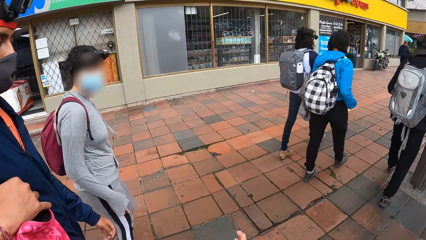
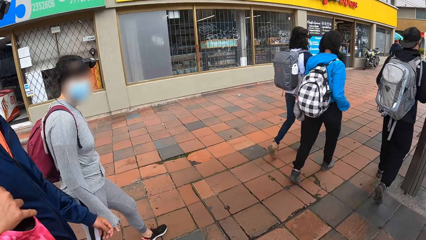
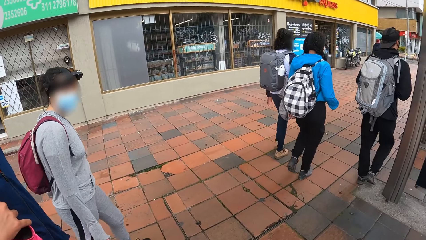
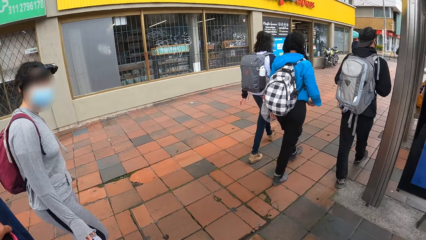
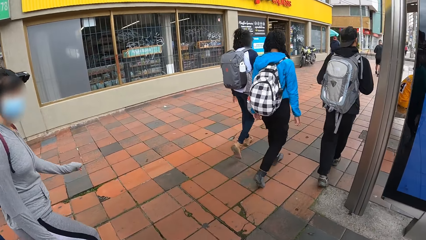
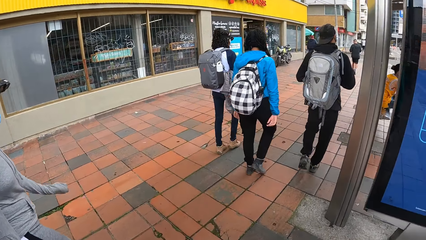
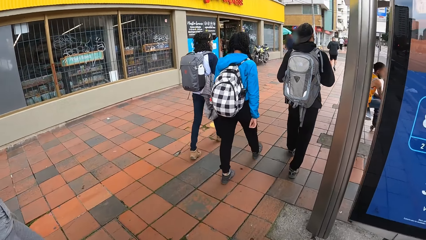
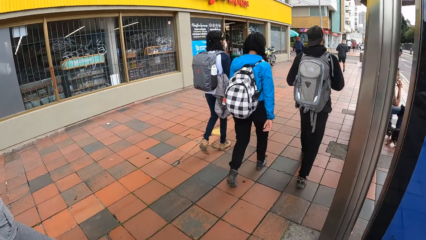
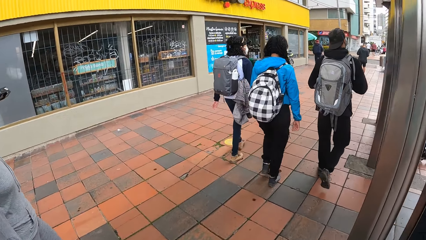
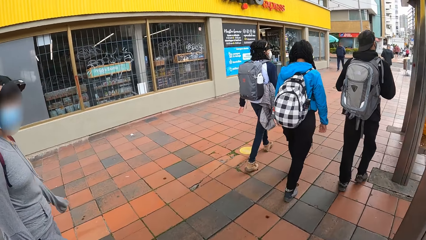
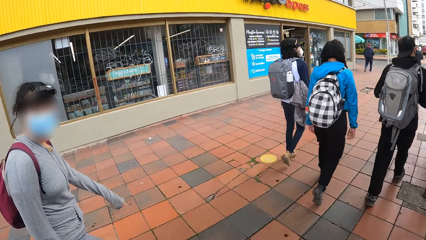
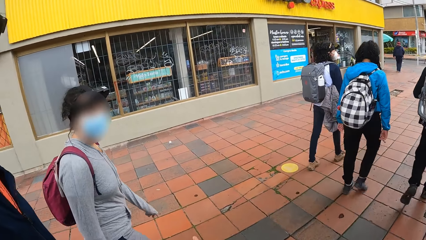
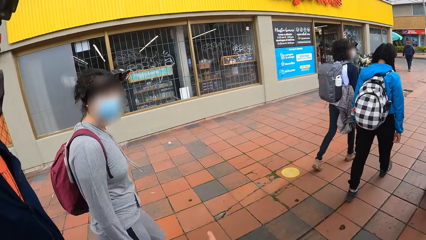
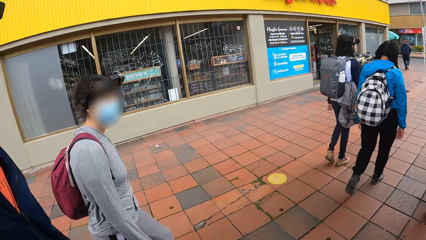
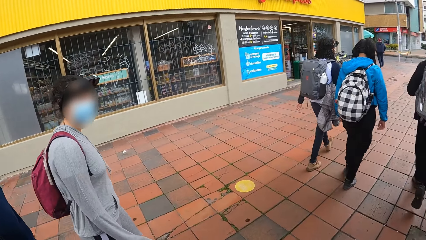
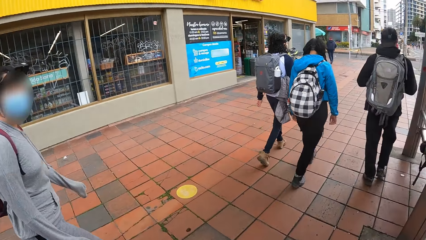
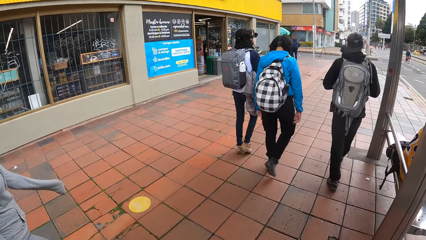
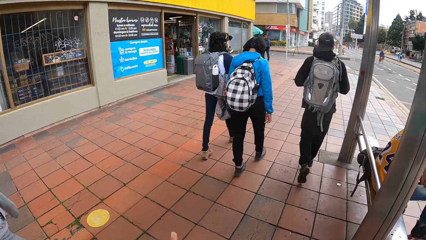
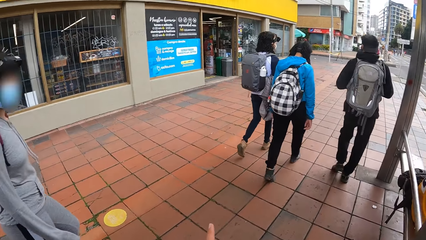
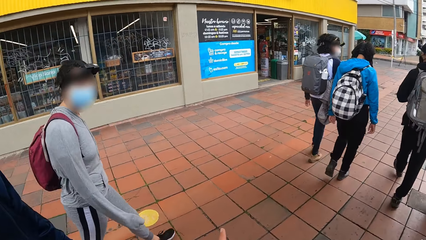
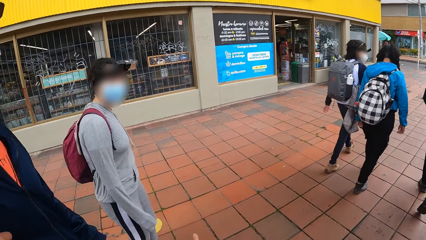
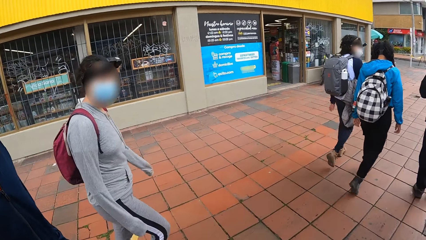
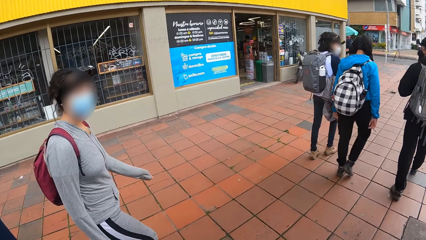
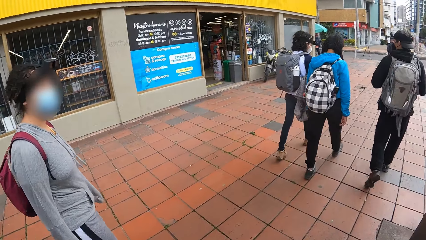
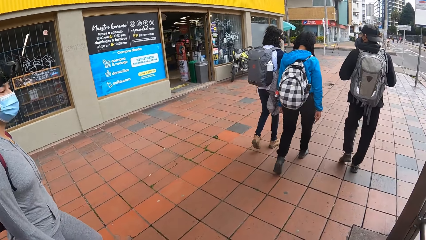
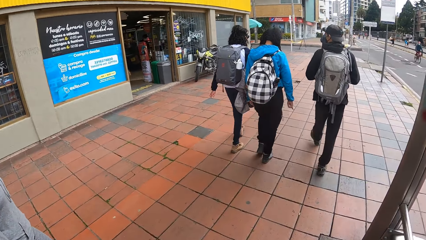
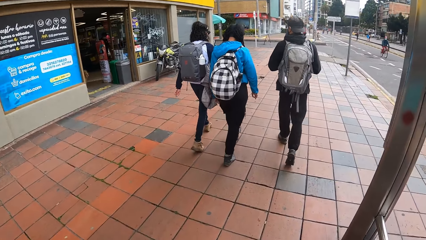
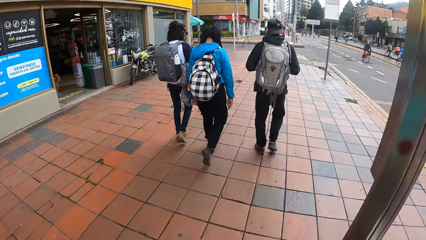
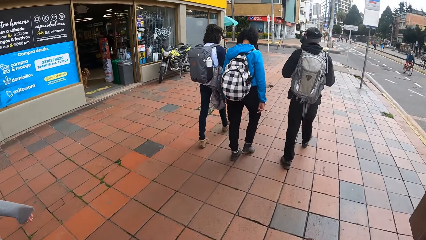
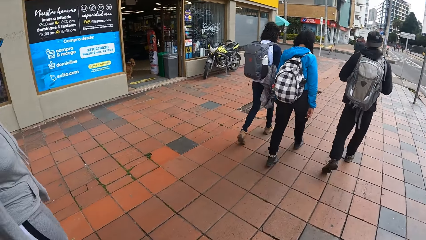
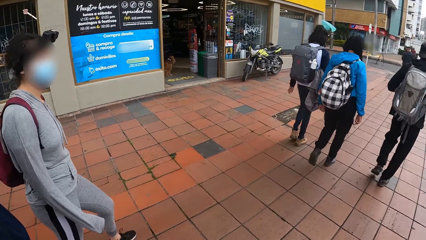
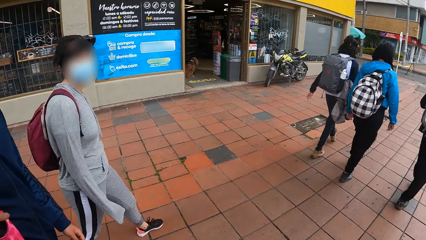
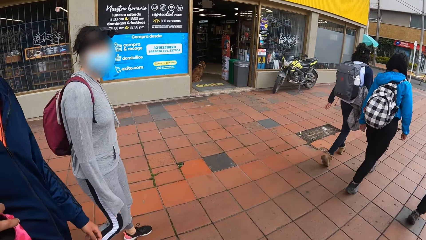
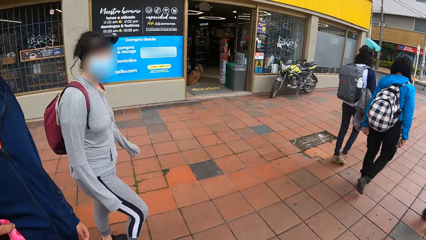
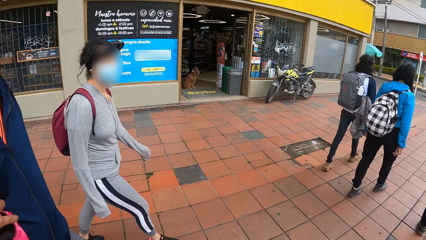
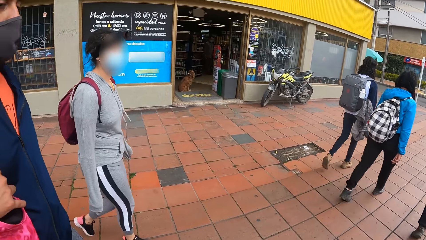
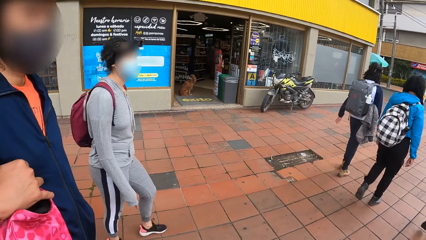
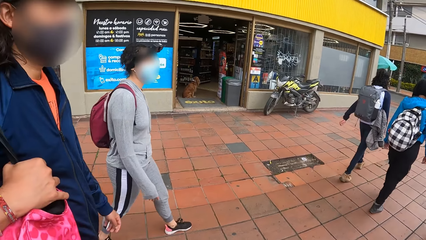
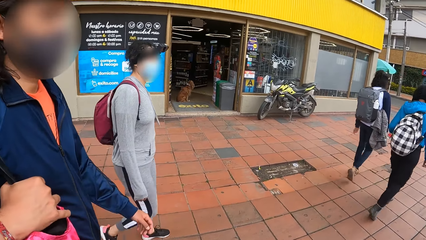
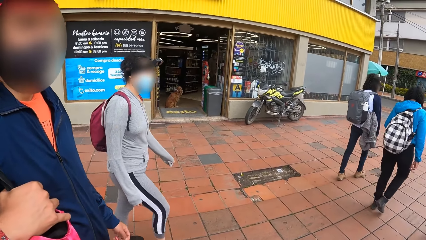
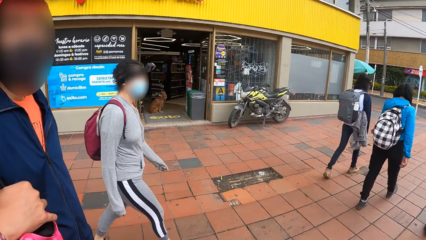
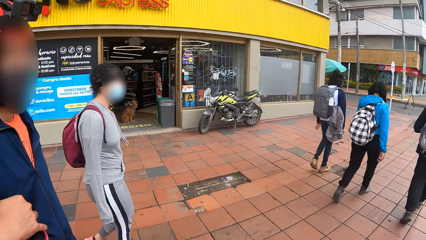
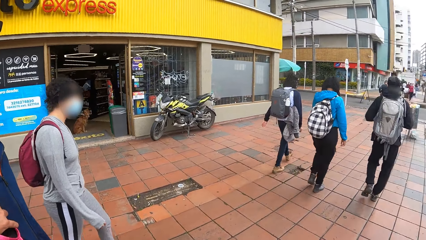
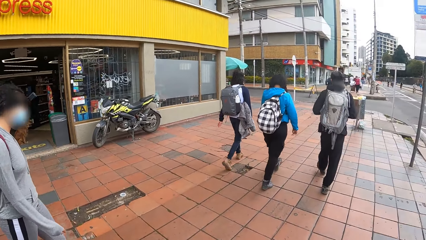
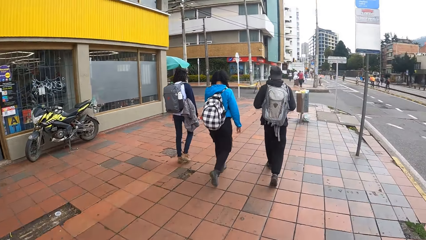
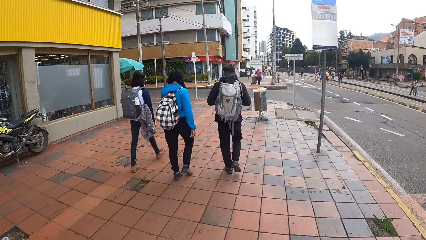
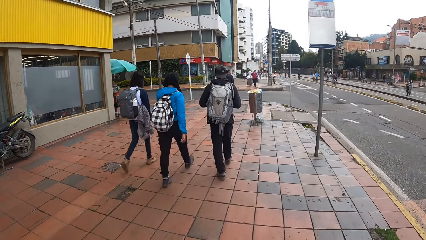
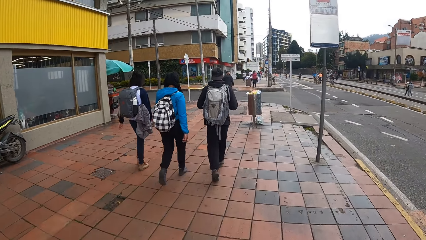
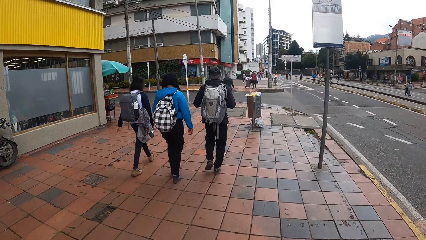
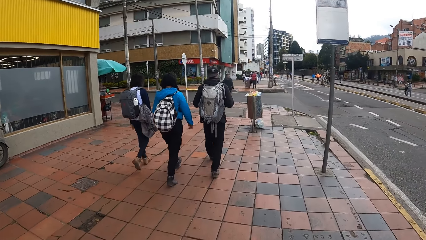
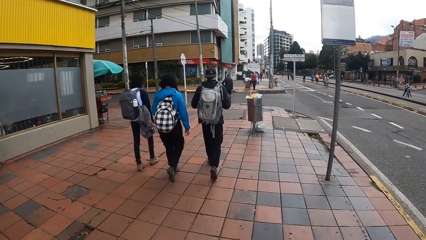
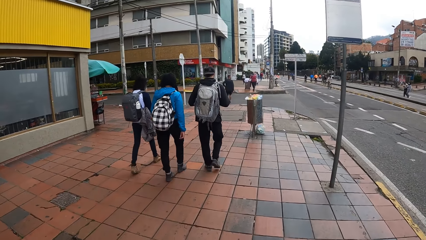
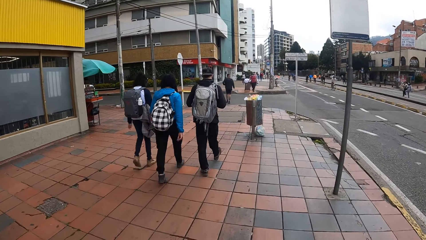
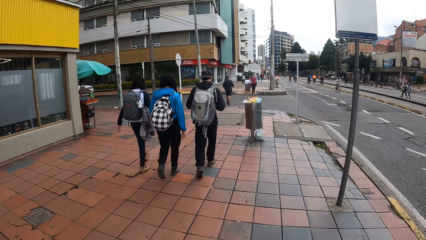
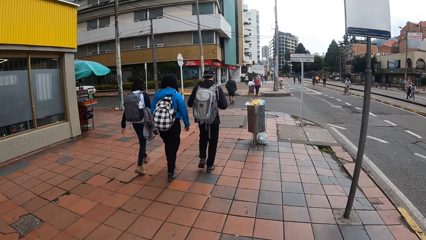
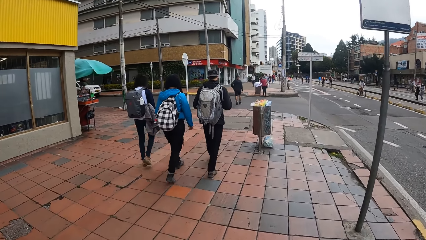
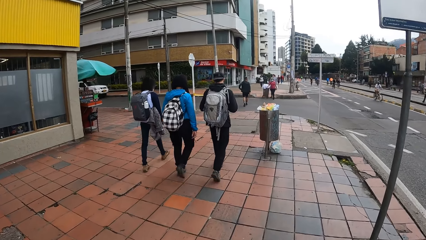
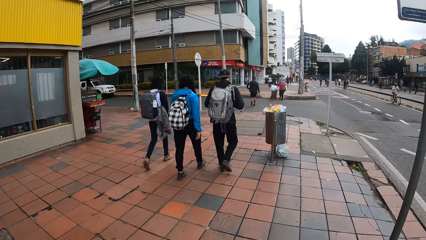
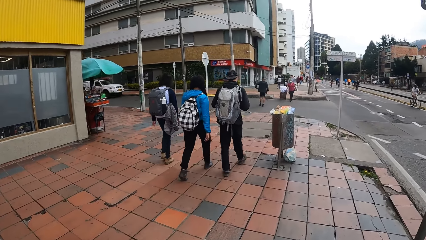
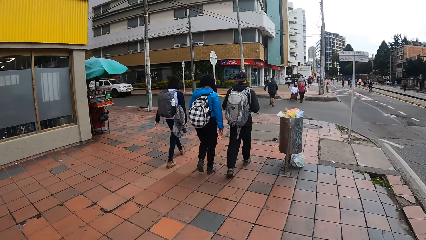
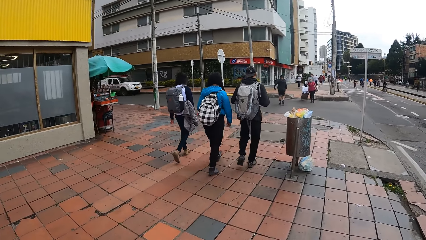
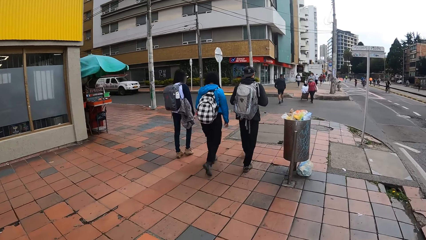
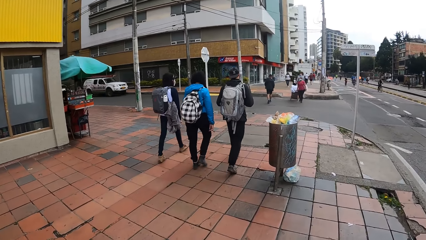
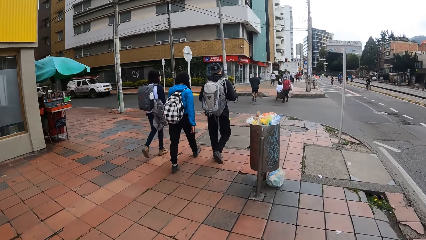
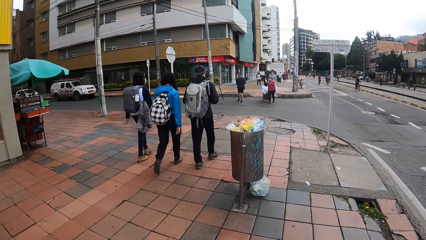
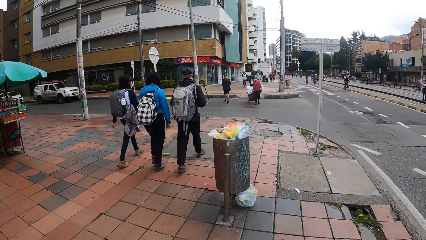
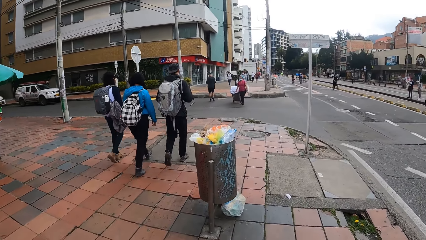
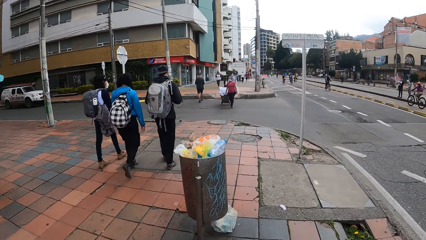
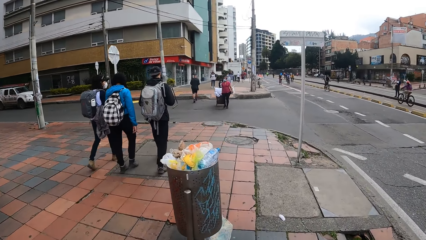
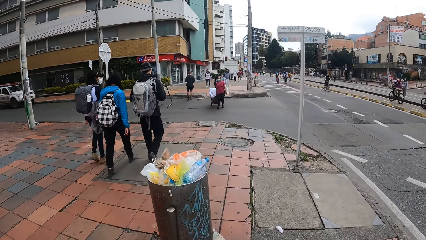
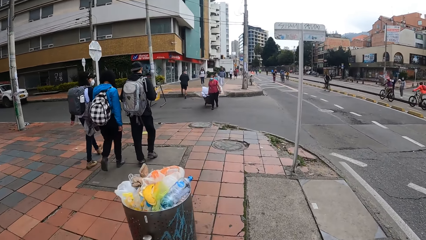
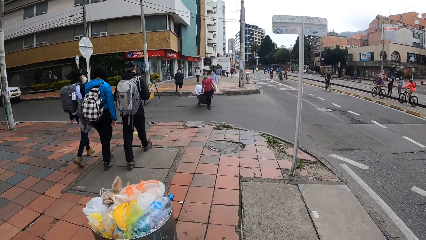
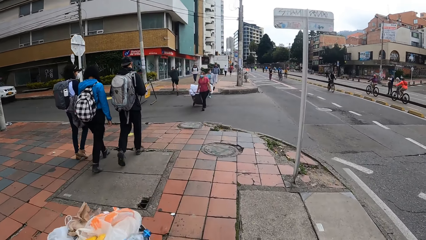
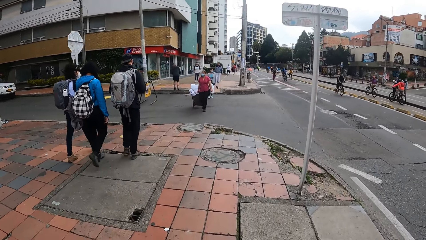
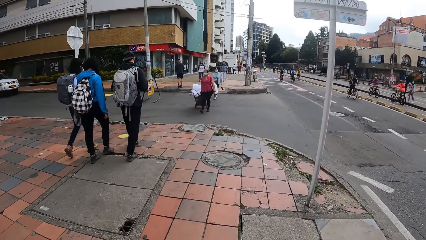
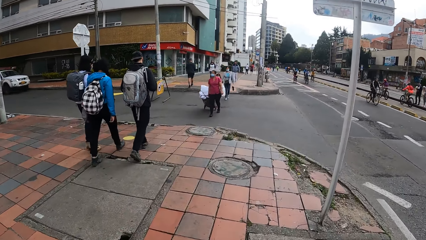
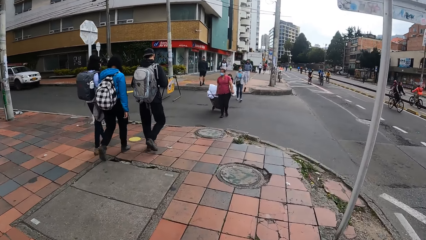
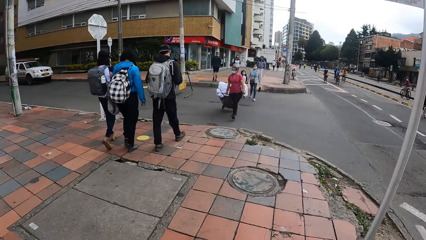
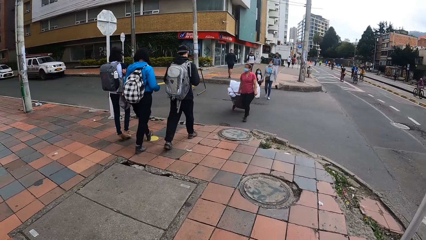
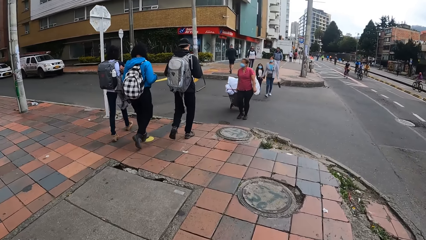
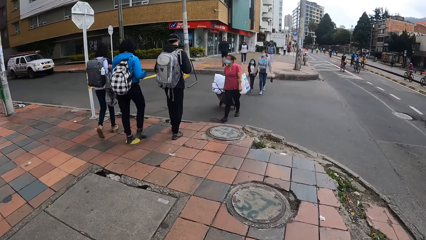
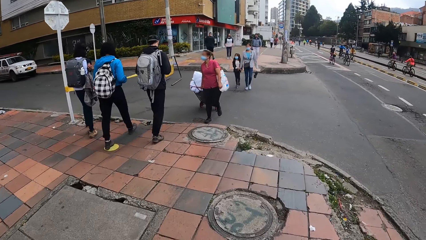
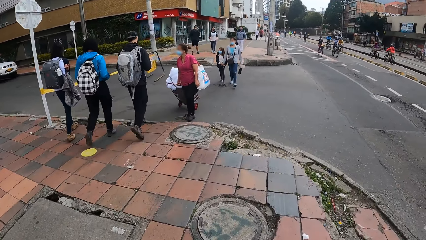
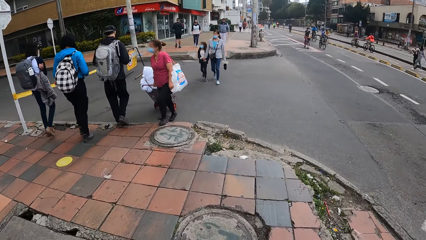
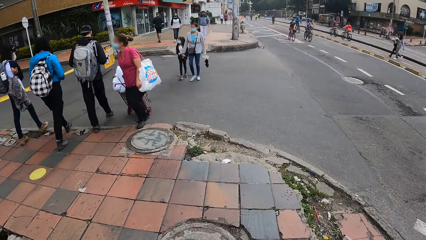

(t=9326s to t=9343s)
The camera wearer walks on the sidewalk.
